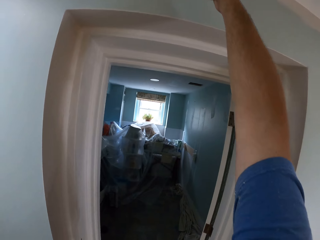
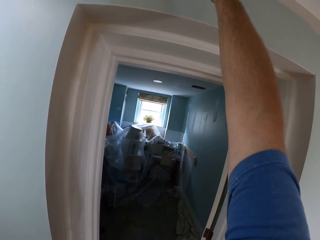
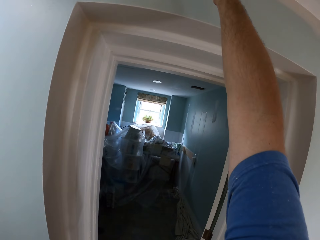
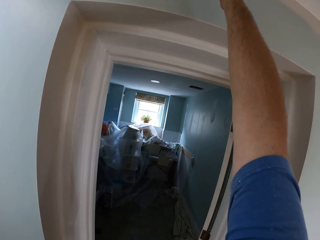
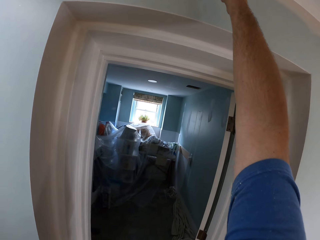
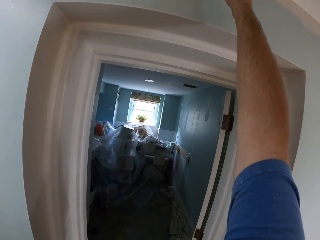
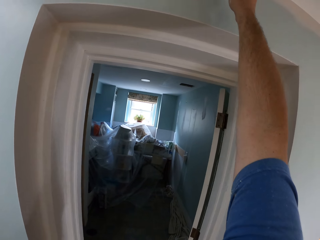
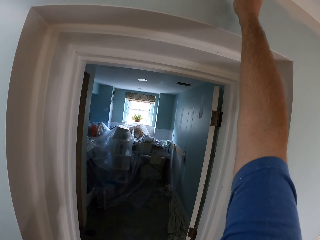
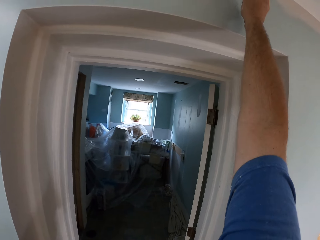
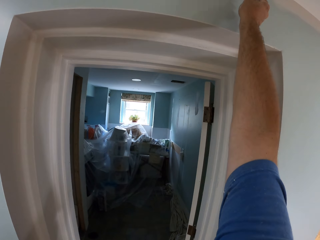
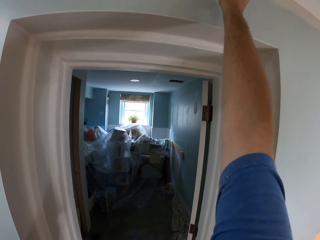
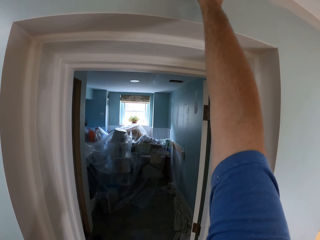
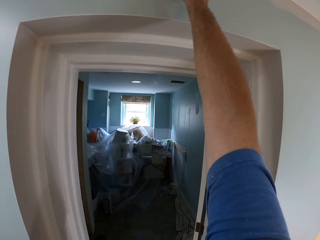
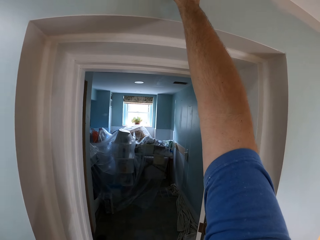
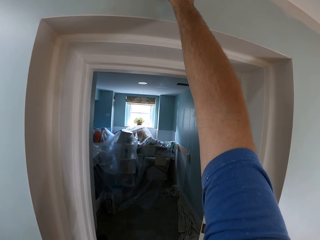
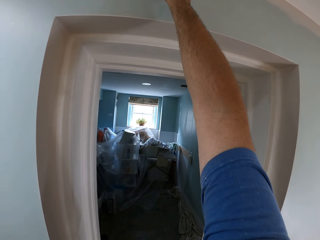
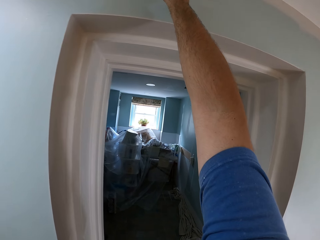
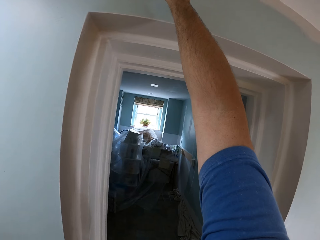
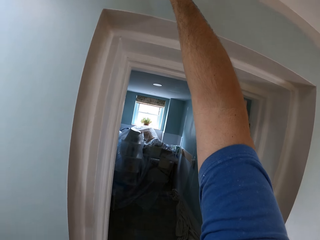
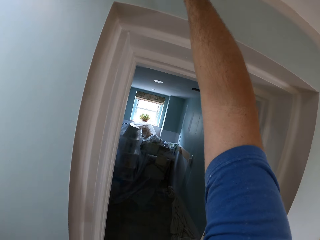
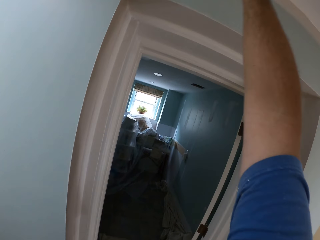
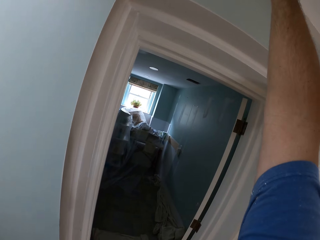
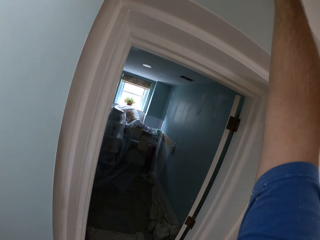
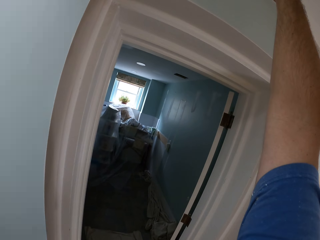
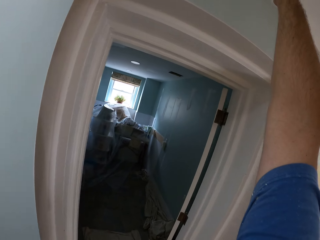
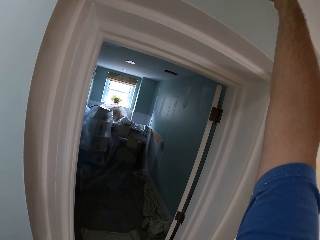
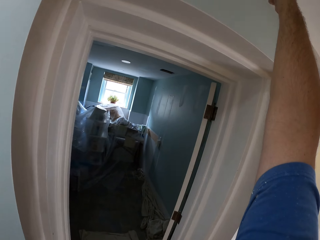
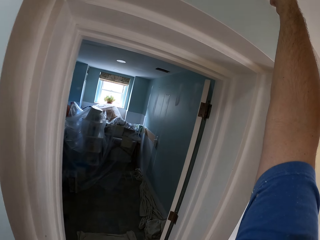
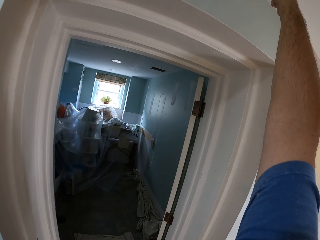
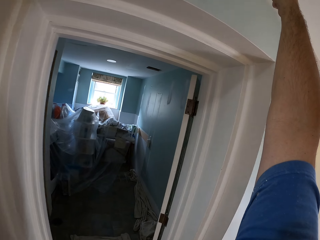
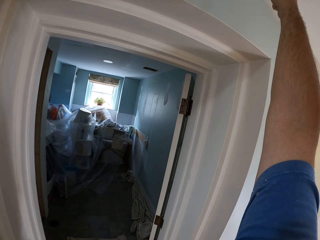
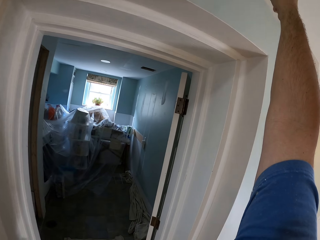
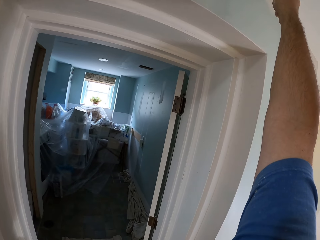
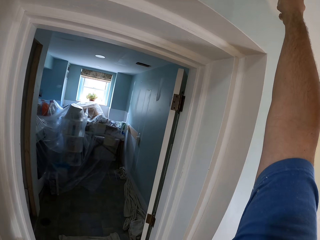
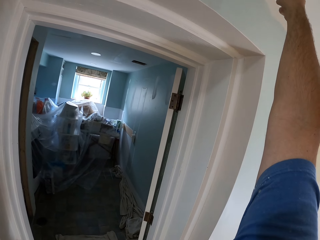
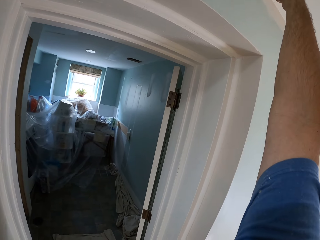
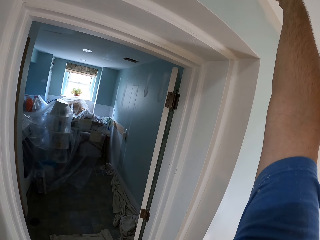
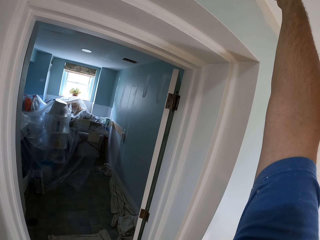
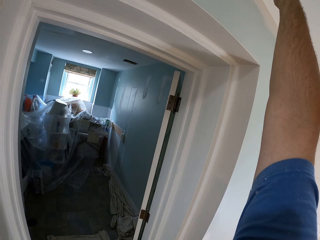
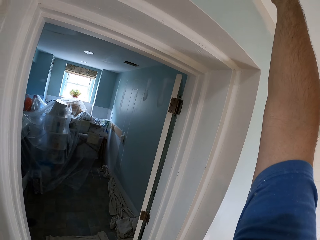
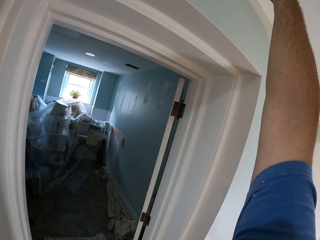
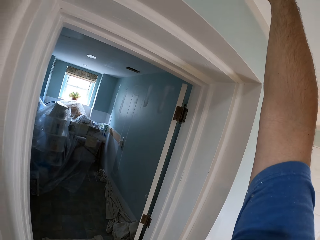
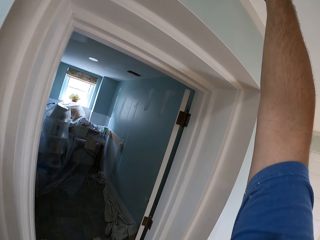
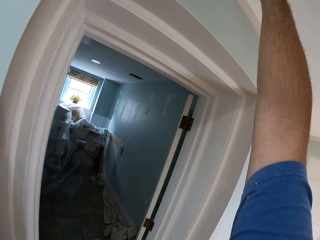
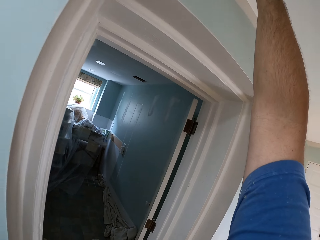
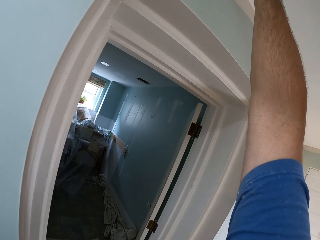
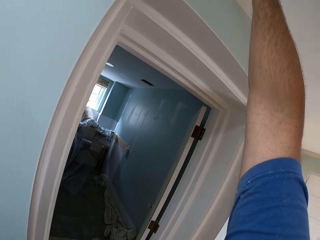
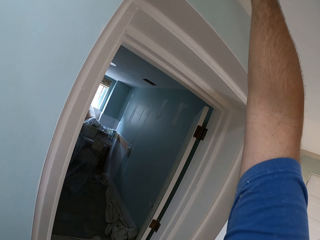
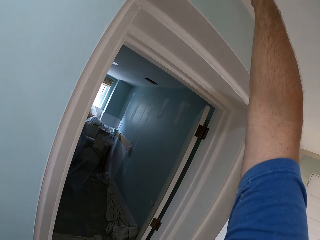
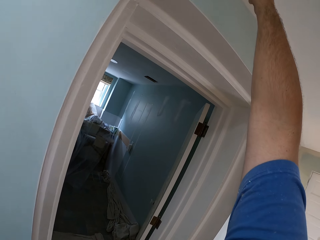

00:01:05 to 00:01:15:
The camera wearer paints the ceiling of the house. They walk and paint the upper wall.

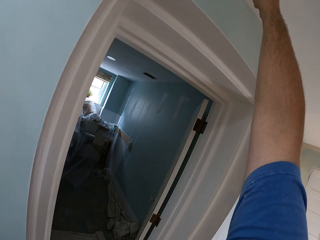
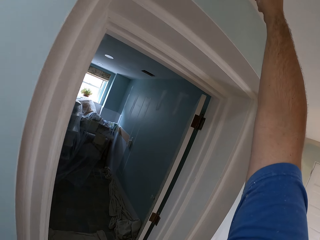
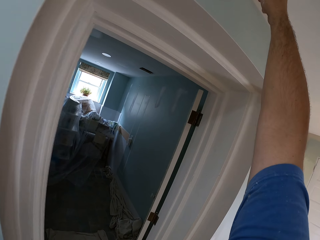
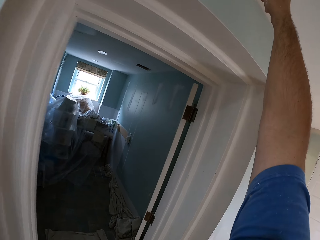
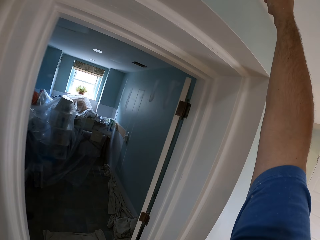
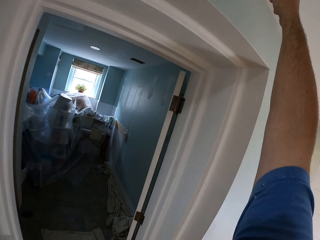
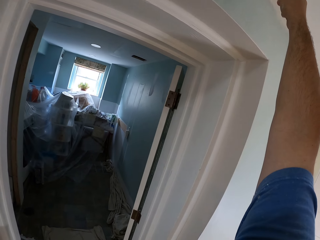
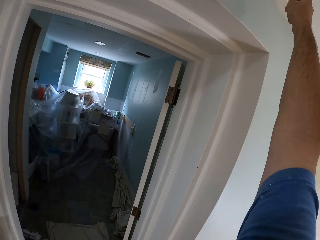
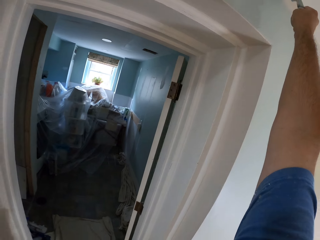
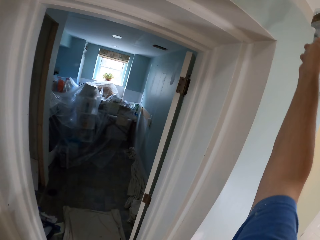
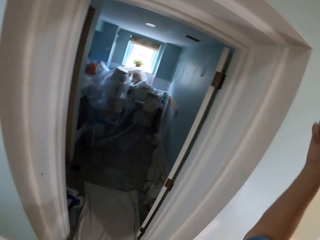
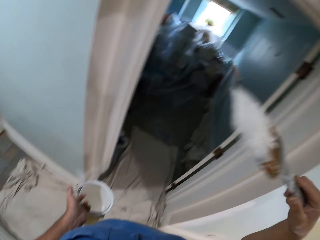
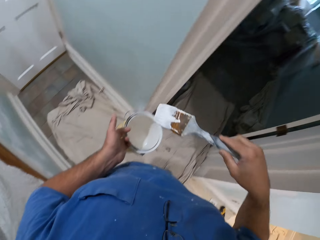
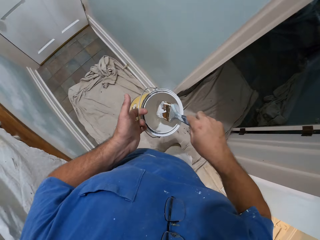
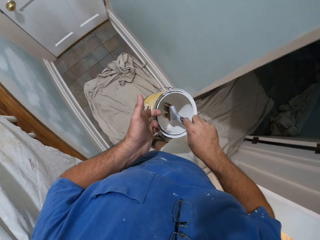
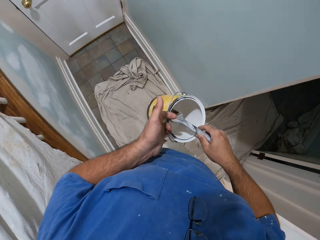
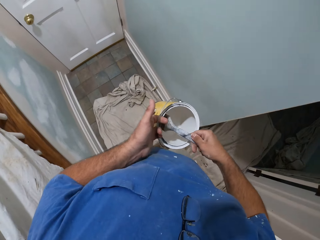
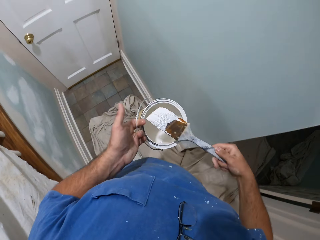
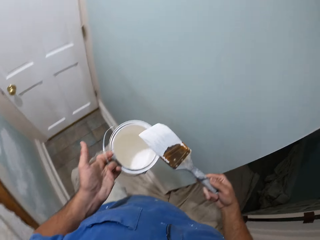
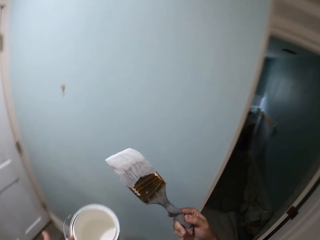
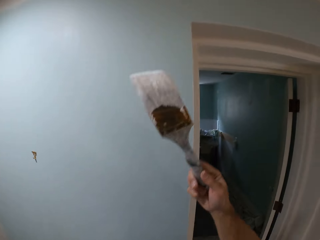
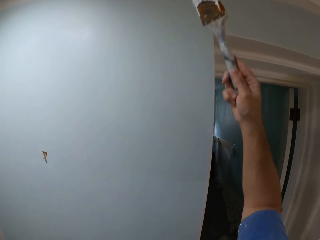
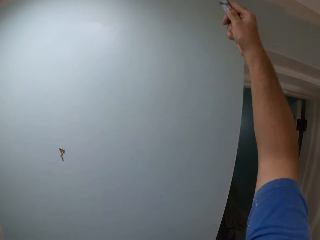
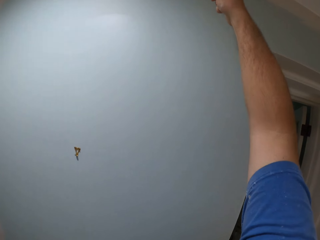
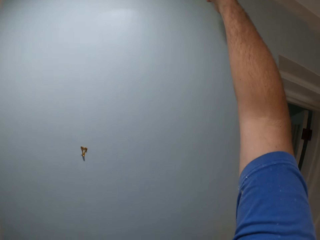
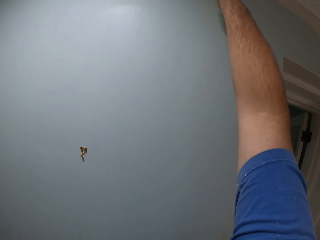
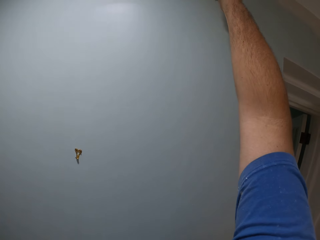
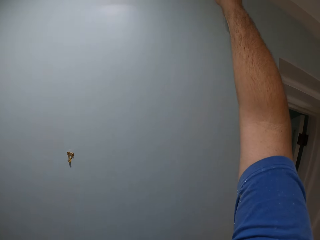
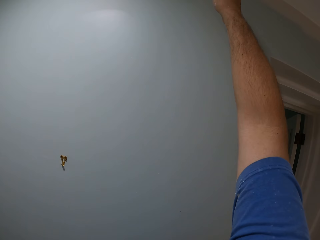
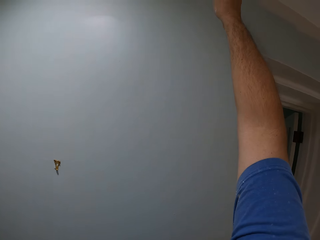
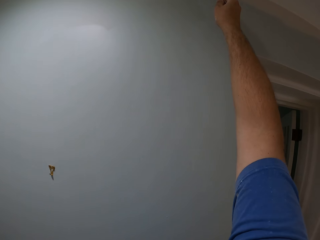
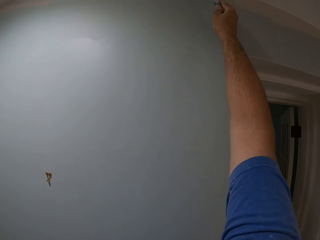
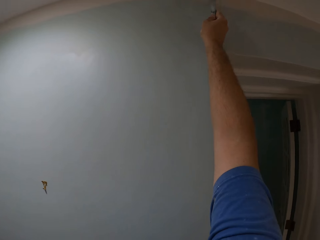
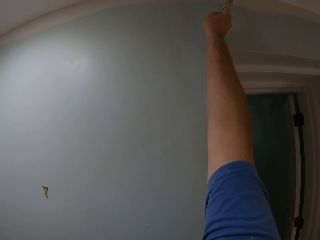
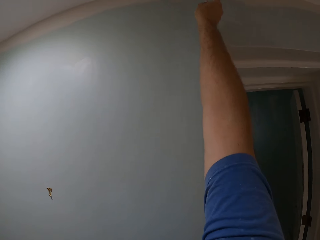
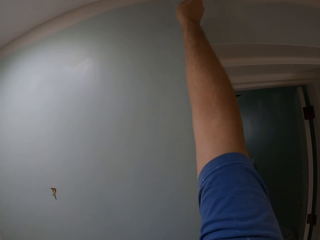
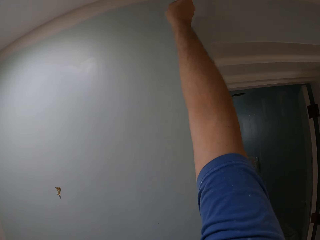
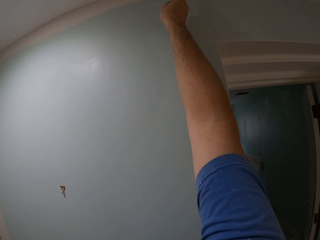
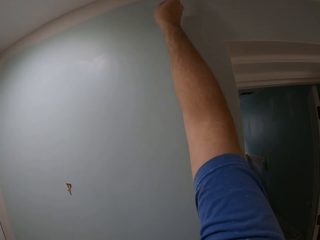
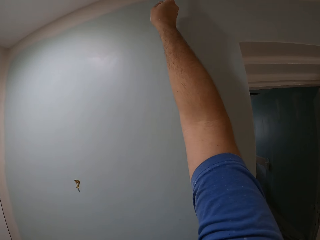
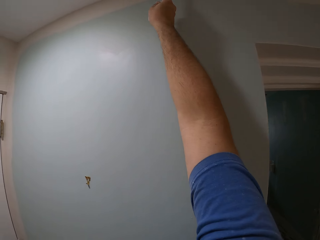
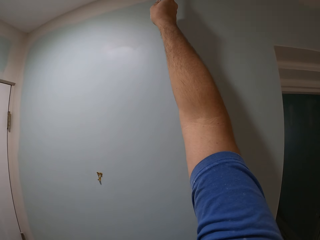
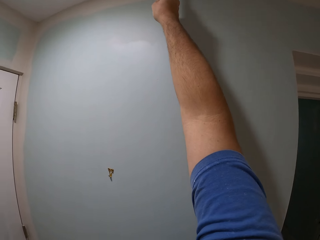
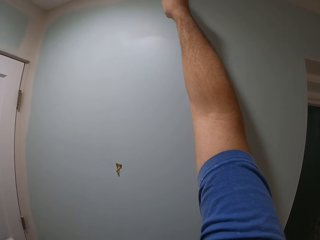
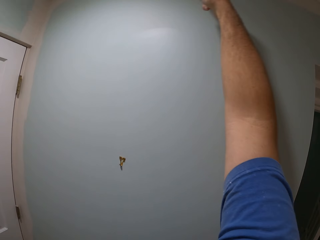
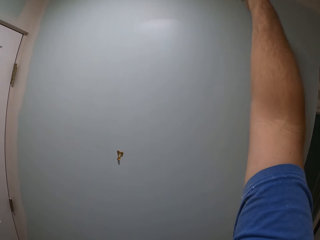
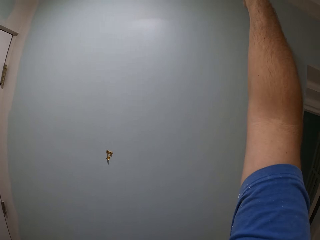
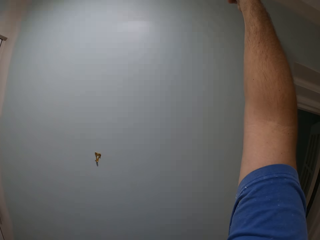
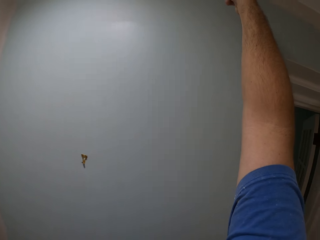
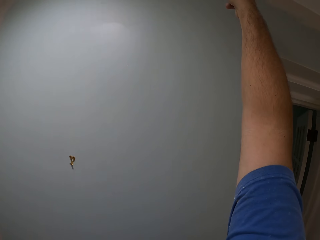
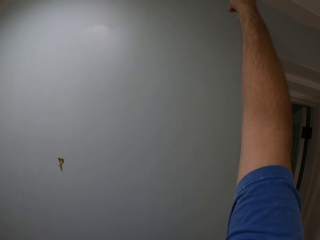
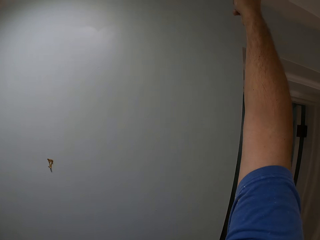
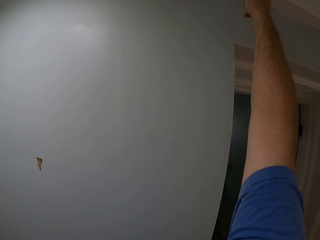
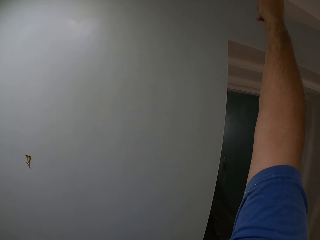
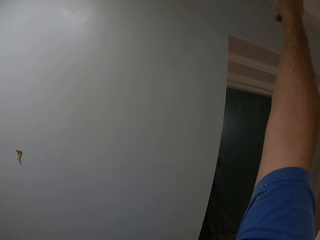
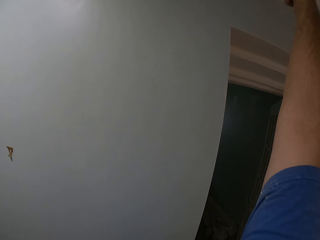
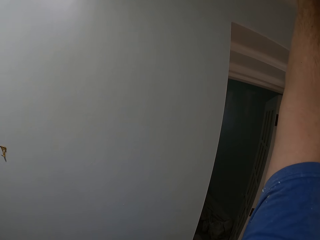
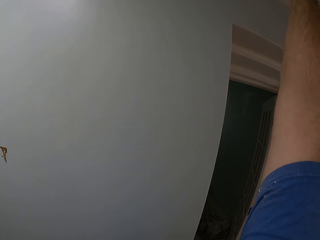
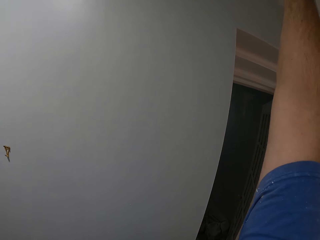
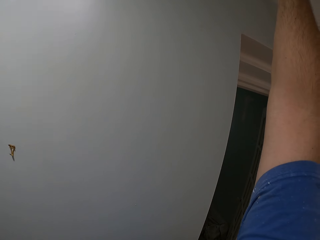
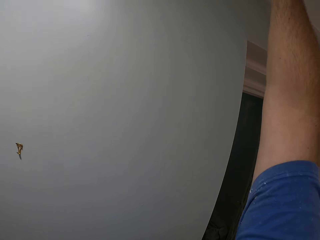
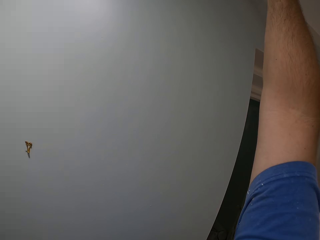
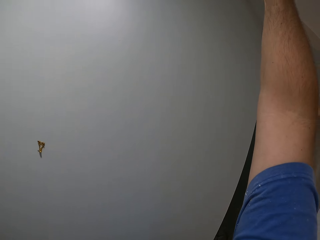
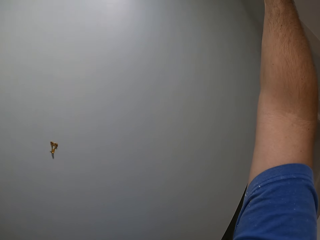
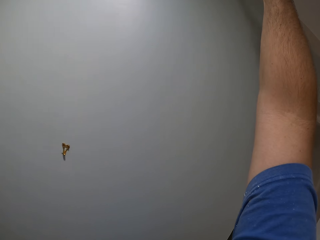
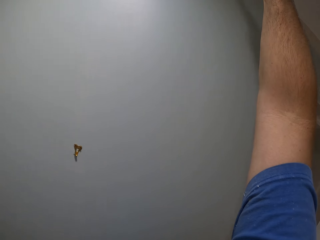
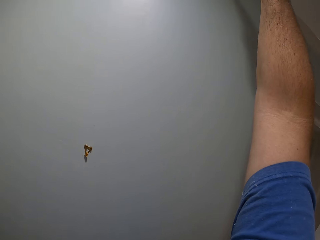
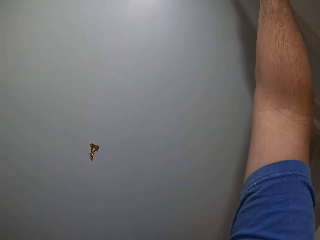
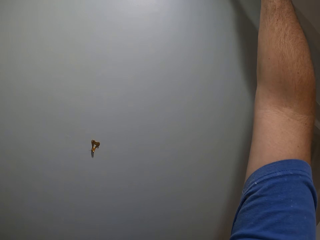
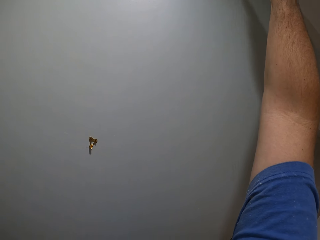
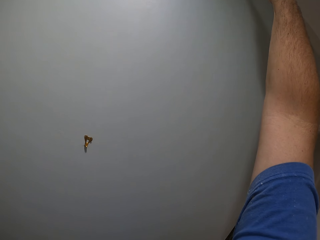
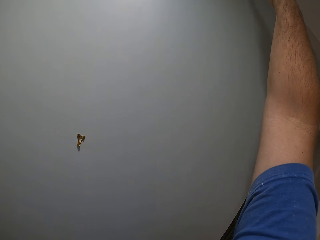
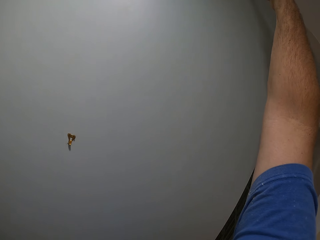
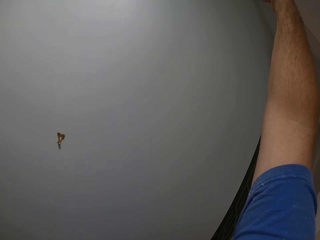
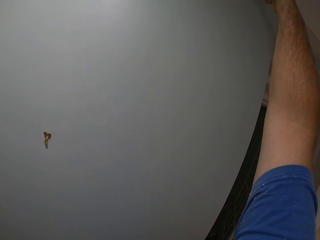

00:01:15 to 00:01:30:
The camera wearer dips a paint brush into a paint bucket. They walk and paint the upper wall. They paint the ceiling of the house.
